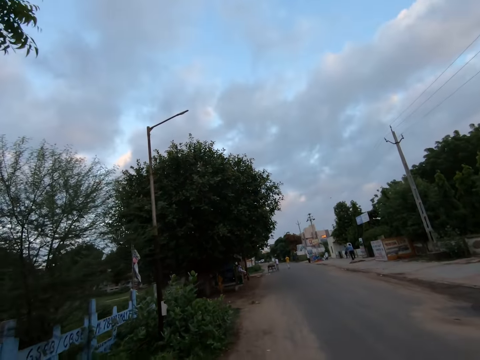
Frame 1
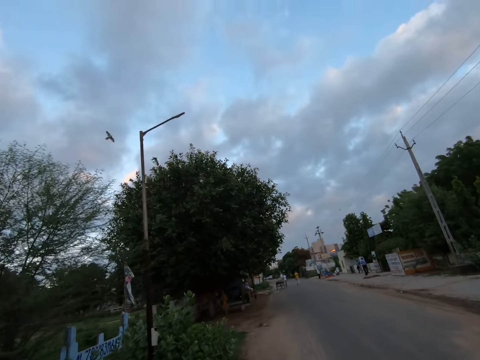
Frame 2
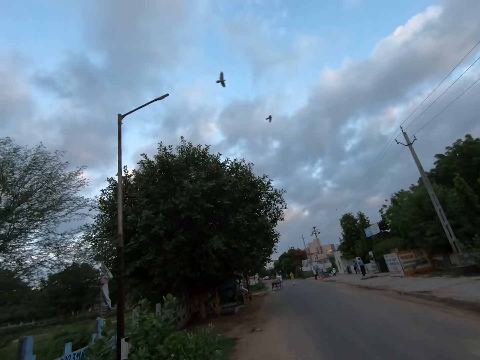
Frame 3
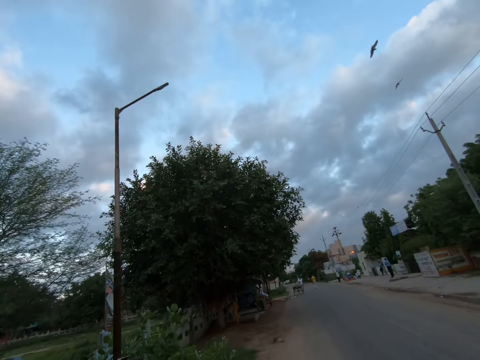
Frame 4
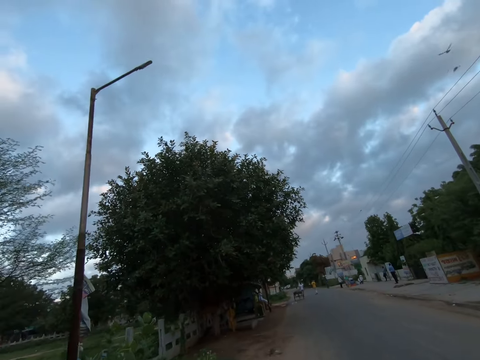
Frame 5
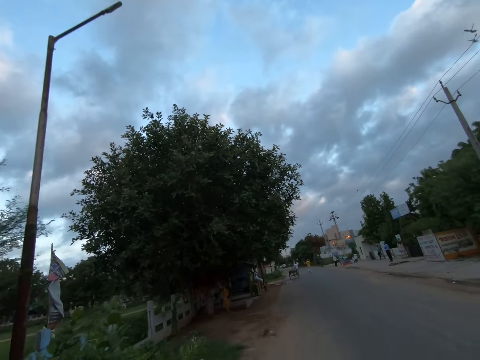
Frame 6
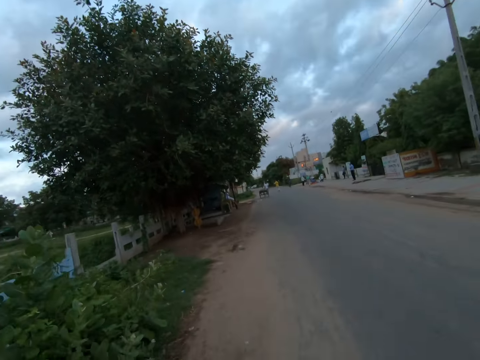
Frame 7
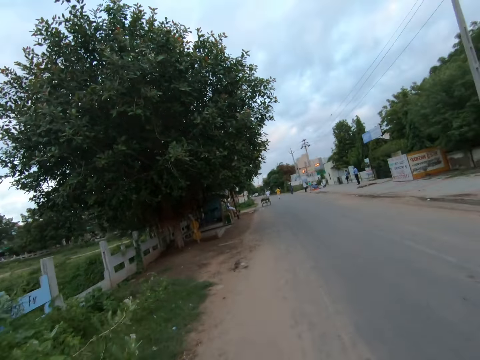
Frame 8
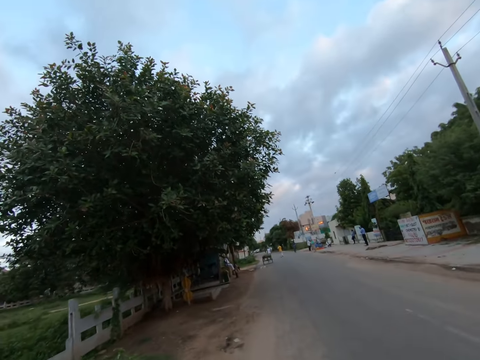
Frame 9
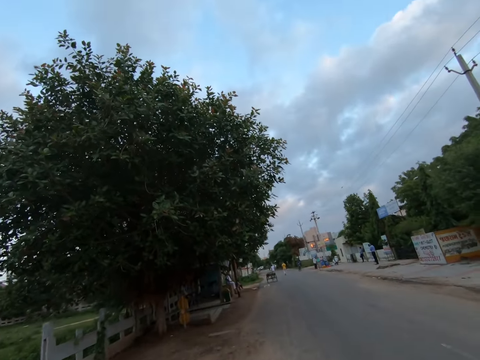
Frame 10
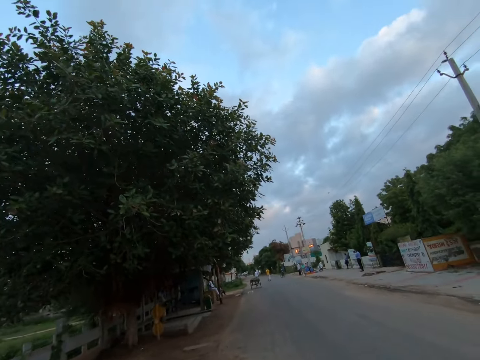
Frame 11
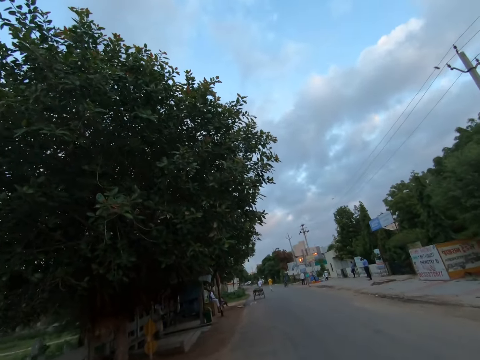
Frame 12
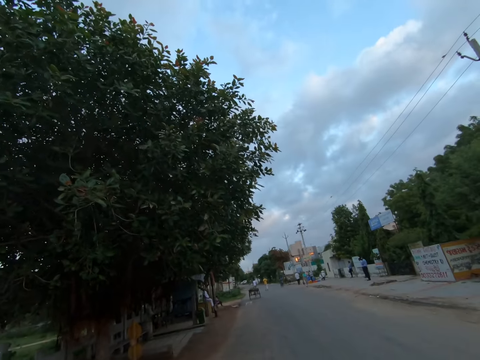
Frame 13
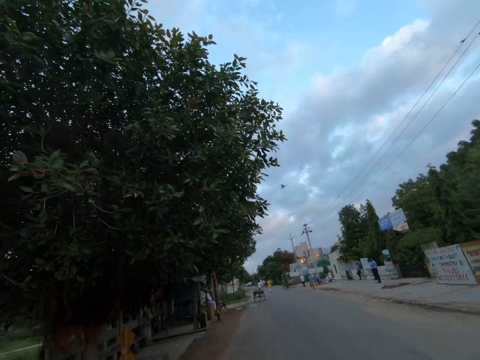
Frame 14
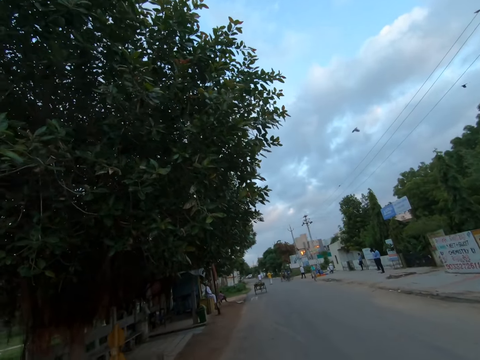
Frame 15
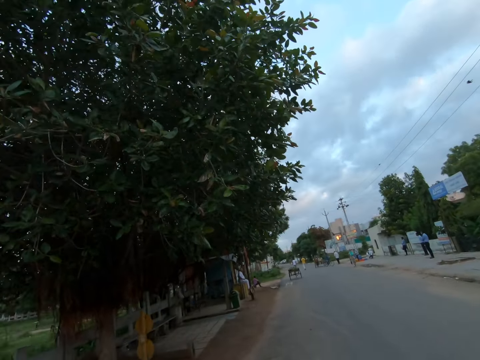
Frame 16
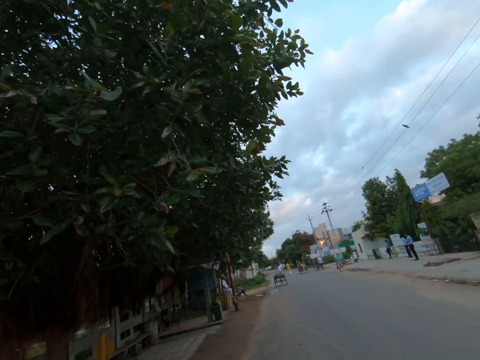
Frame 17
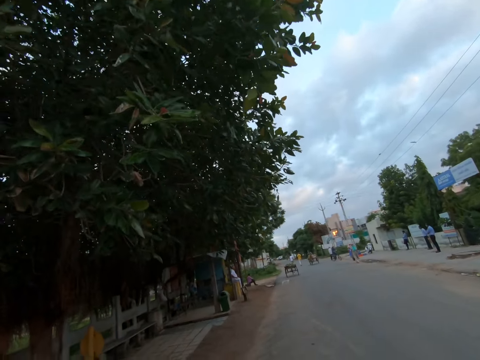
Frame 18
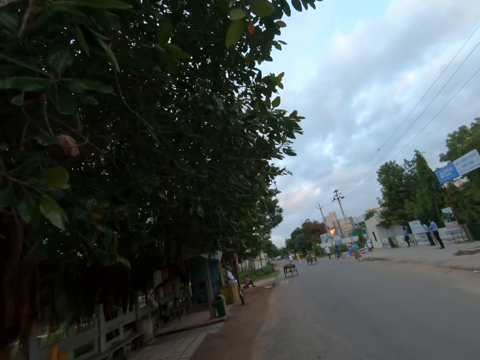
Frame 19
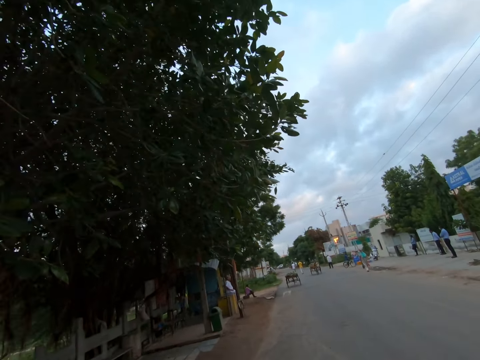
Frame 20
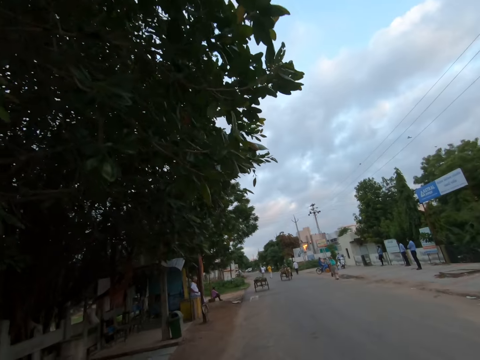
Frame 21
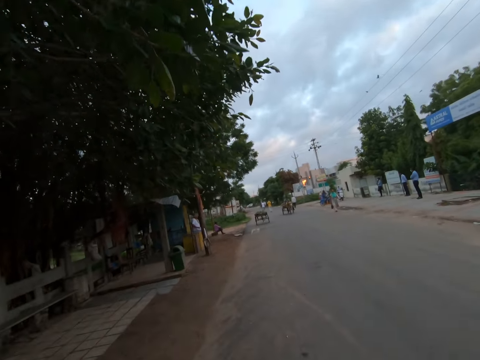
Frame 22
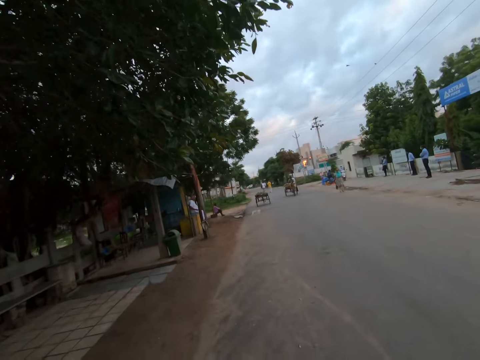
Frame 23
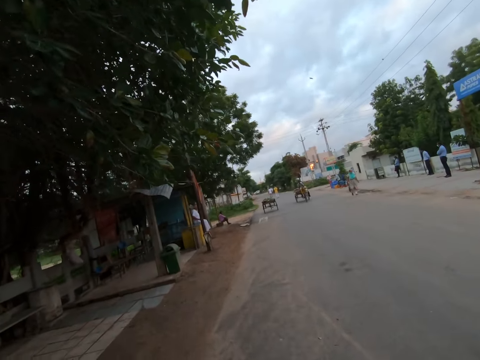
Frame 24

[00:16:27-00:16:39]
A woman walks past the camera wearer.

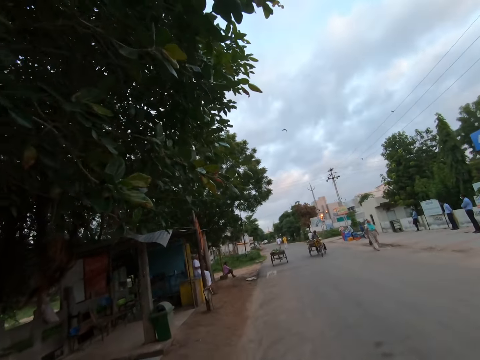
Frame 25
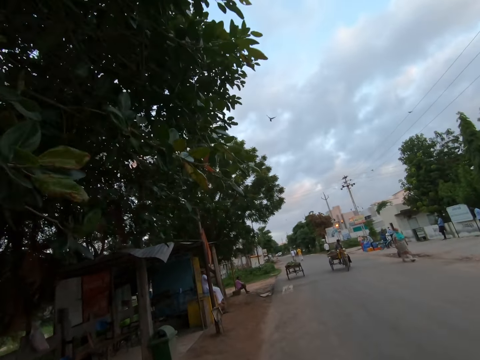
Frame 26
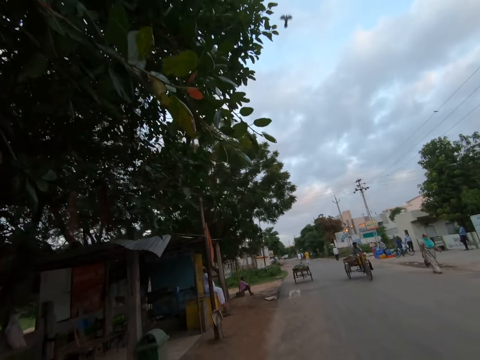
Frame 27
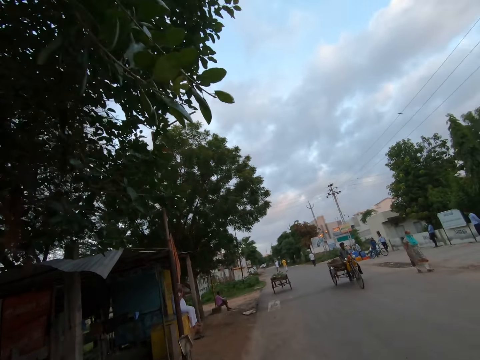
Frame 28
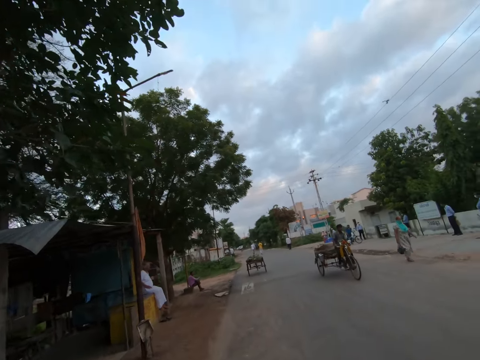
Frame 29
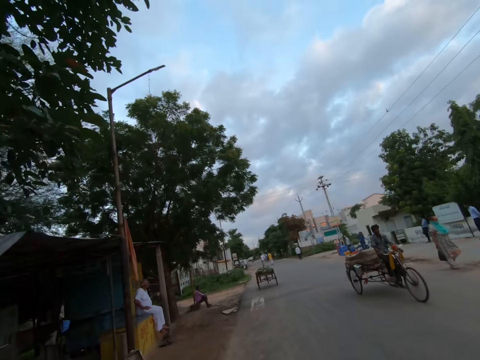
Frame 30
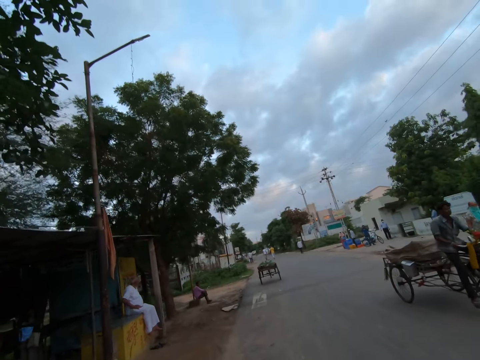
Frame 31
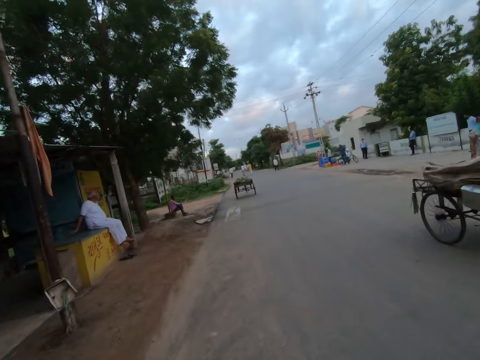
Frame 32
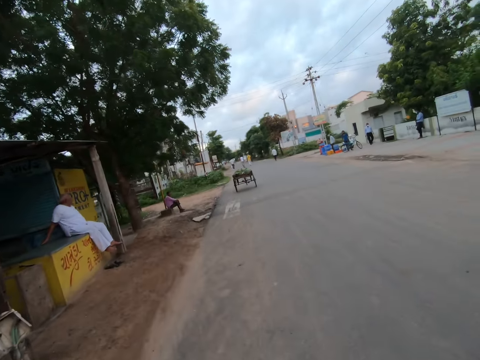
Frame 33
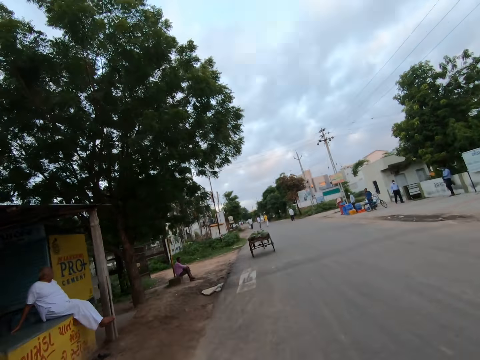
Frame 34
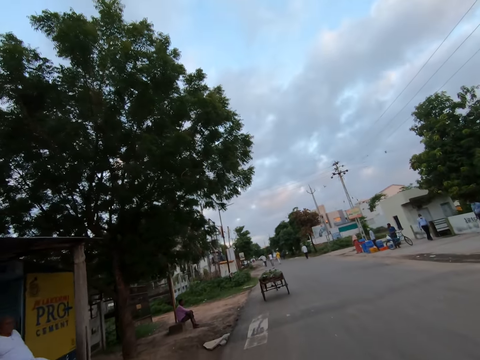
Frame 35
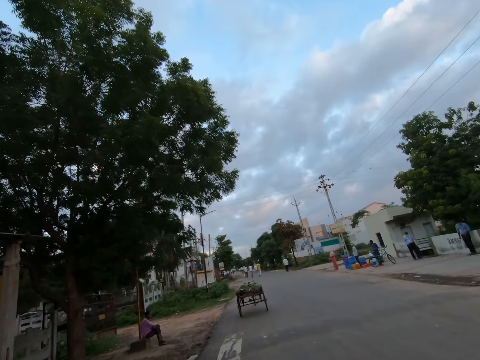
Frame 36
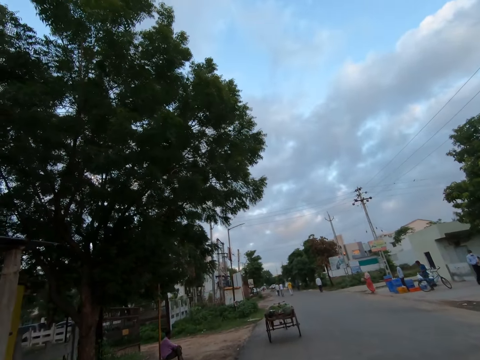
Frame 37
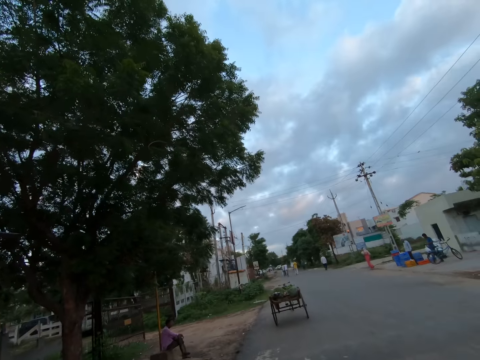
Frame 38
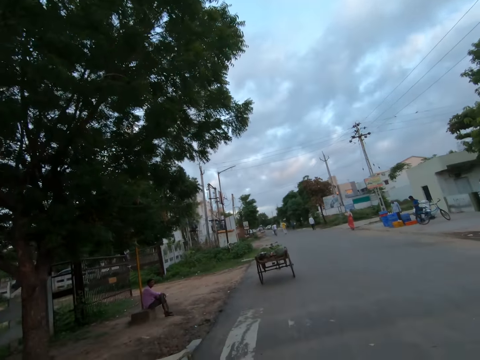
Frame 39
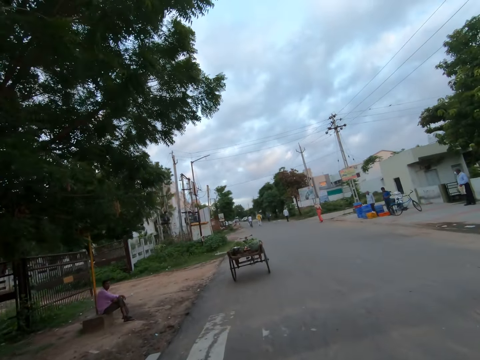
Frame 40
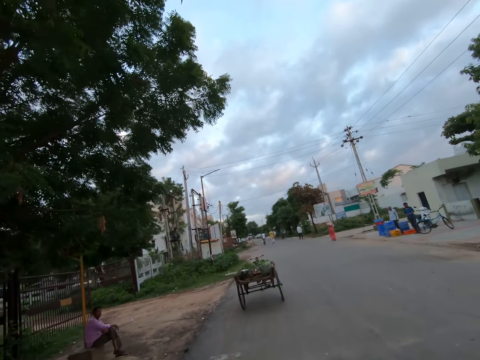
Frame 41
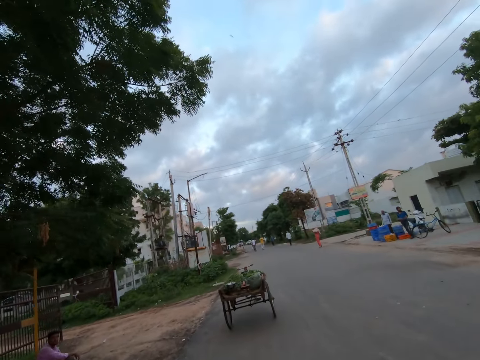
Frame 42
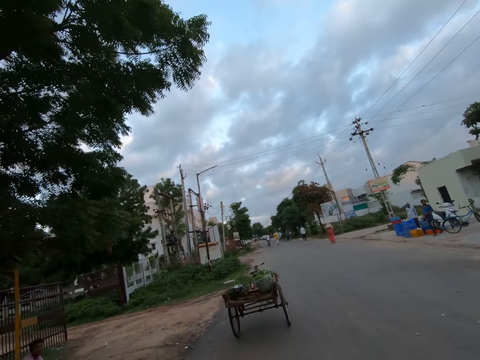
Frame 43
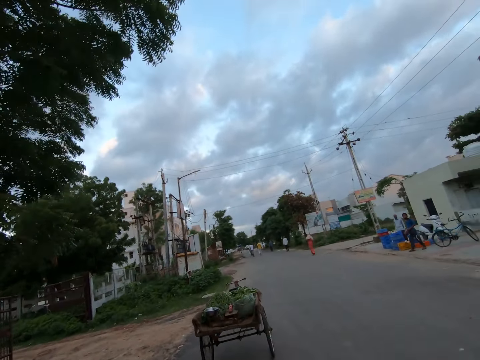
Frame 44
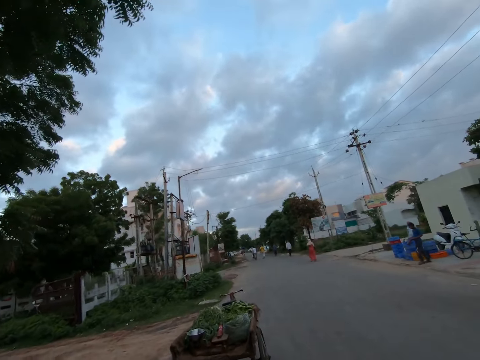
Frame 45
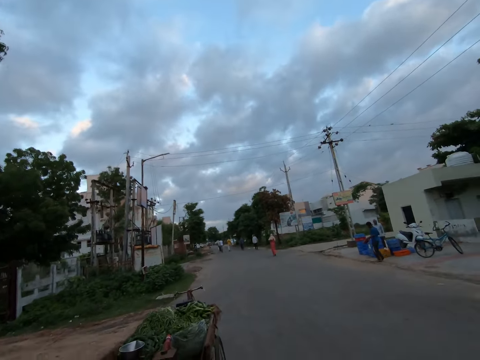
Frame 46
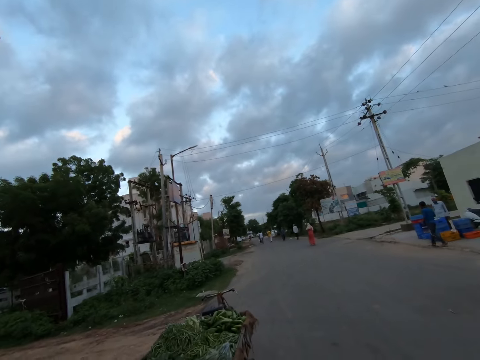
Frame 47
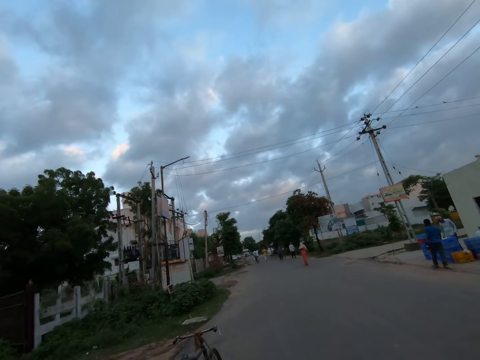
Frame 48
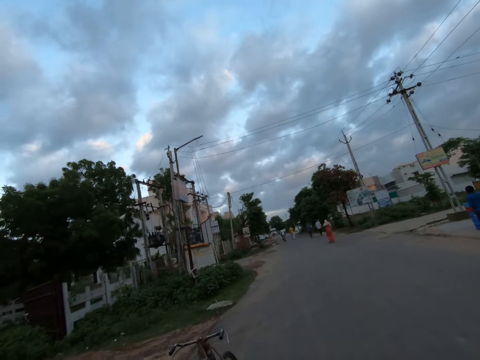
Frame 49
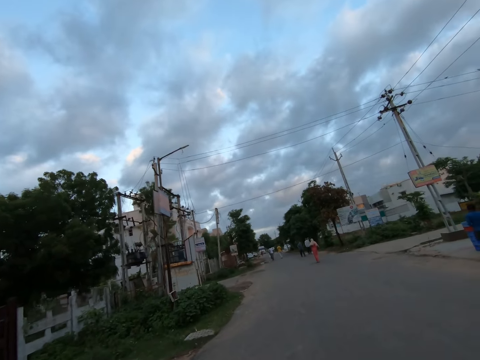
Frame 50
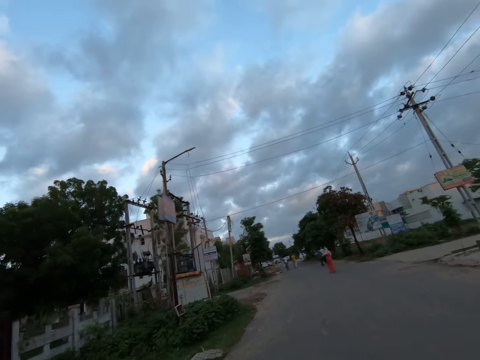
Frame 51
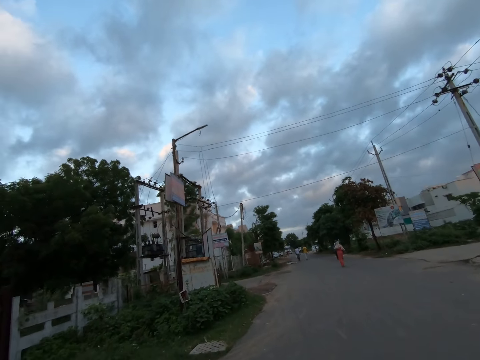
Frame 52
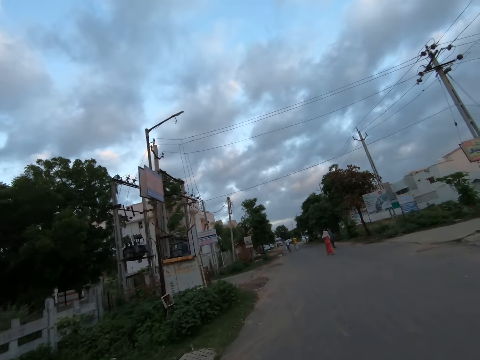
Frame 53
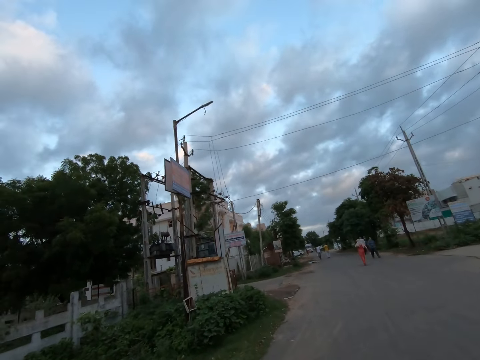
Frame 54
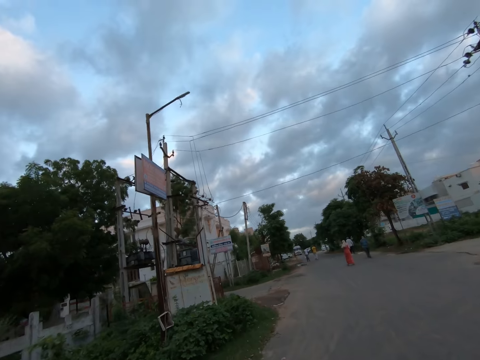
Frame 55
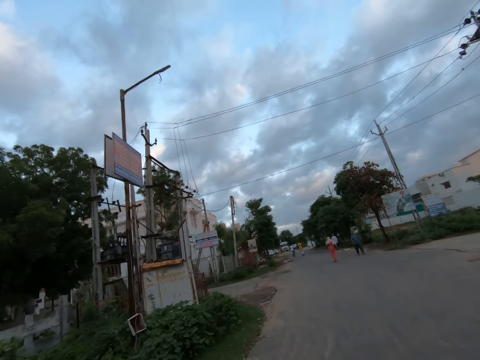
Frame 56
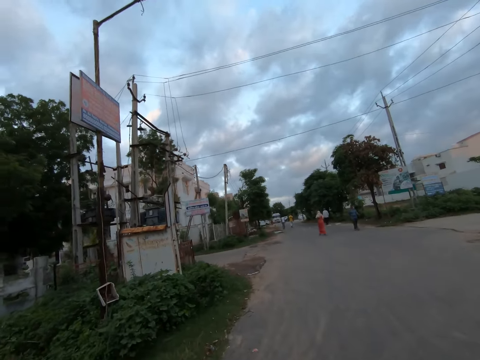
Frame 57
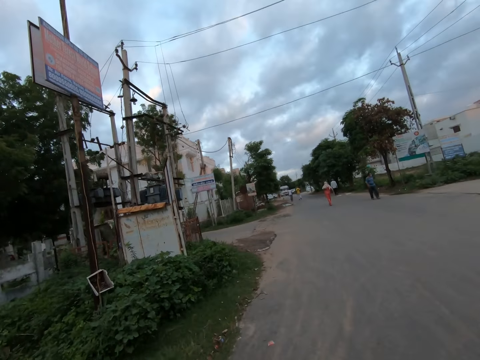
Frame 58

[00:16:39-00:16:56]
A man rides a cart past the camera wearer. A woman walks past the camera wearer. The camera wearer walks past another man. They walk past another man.
